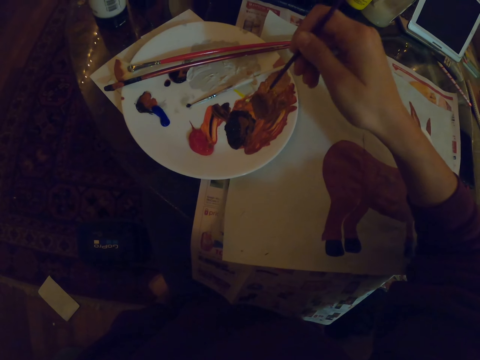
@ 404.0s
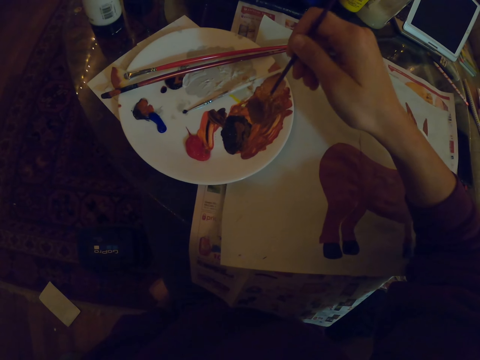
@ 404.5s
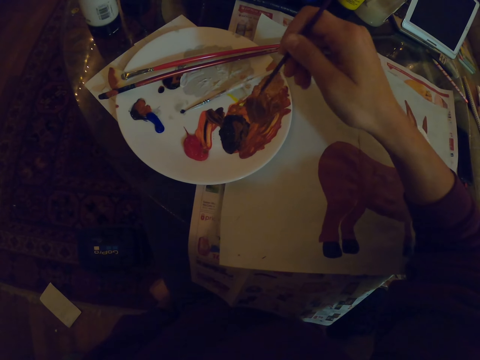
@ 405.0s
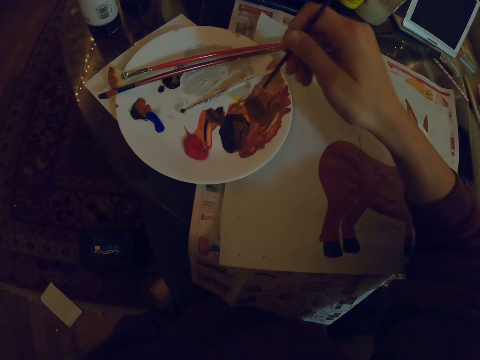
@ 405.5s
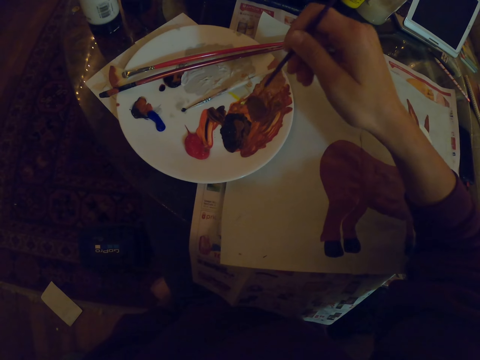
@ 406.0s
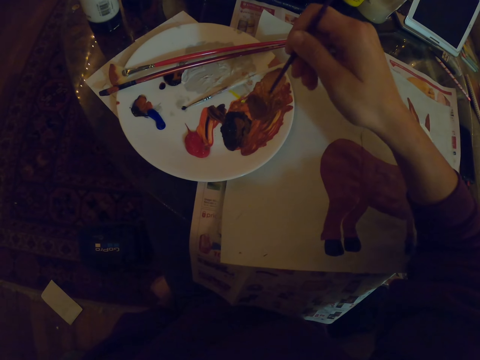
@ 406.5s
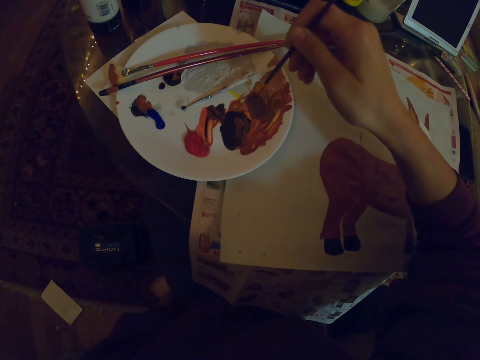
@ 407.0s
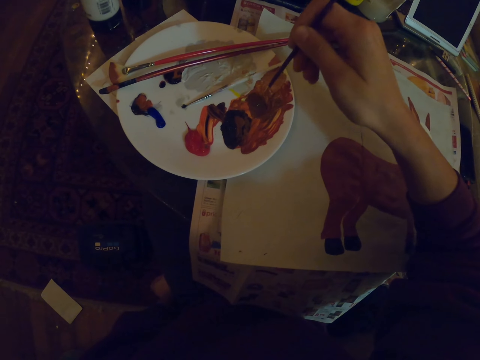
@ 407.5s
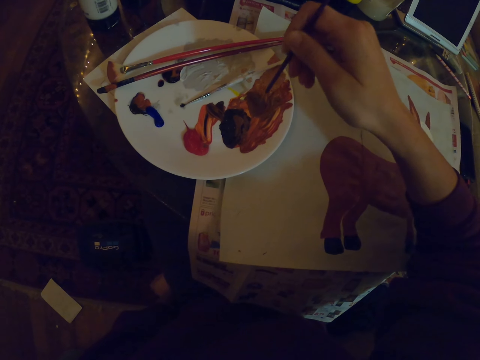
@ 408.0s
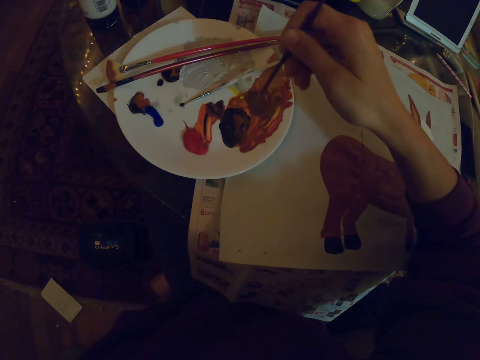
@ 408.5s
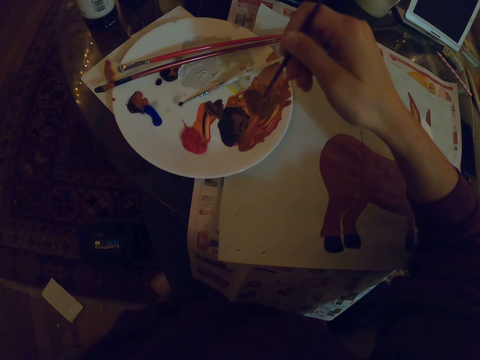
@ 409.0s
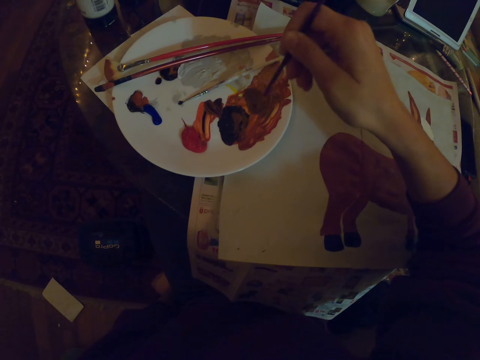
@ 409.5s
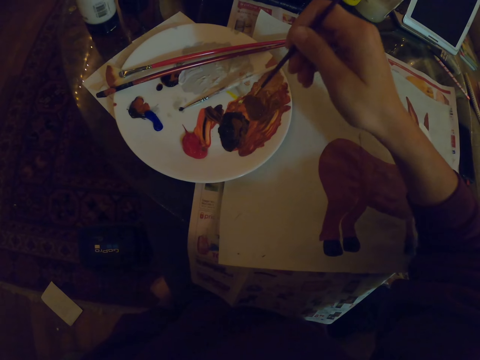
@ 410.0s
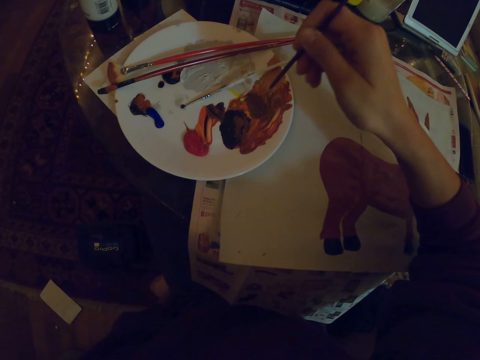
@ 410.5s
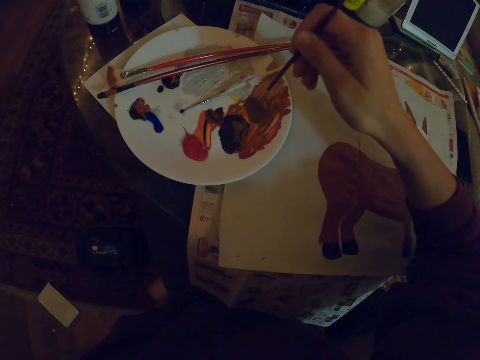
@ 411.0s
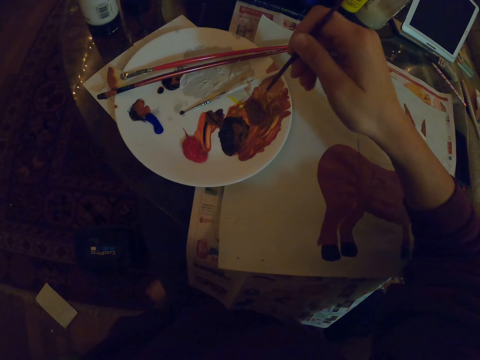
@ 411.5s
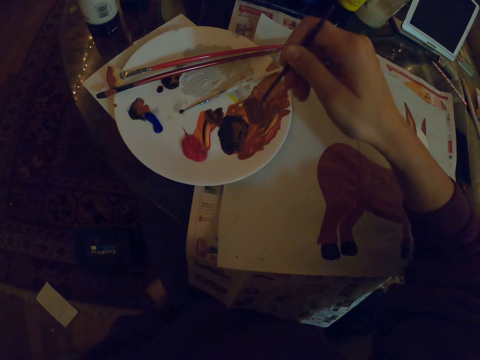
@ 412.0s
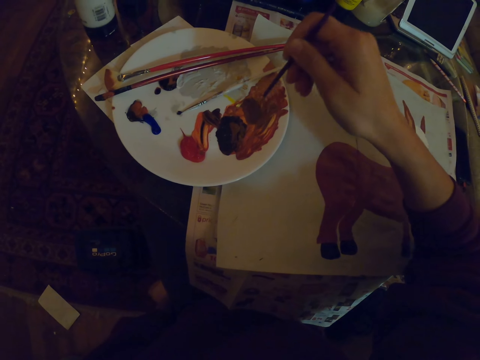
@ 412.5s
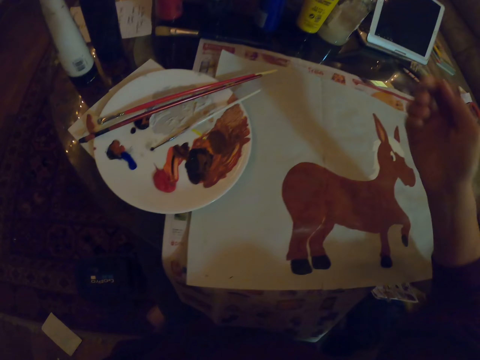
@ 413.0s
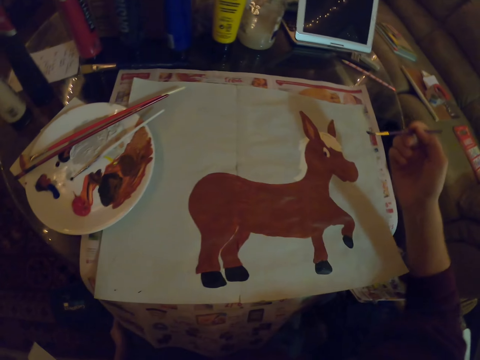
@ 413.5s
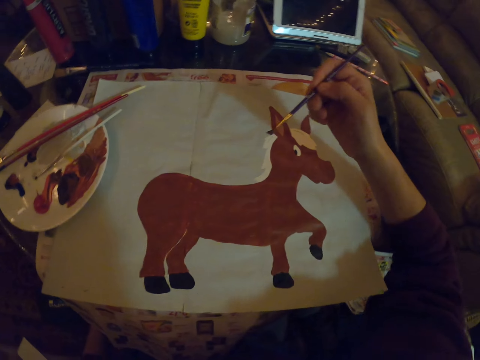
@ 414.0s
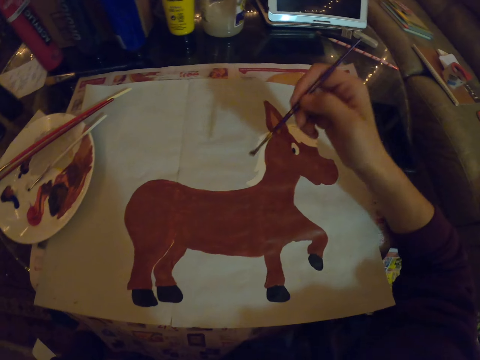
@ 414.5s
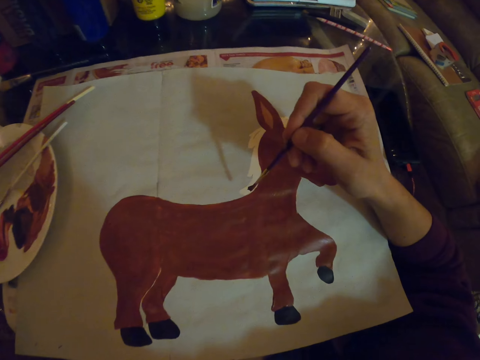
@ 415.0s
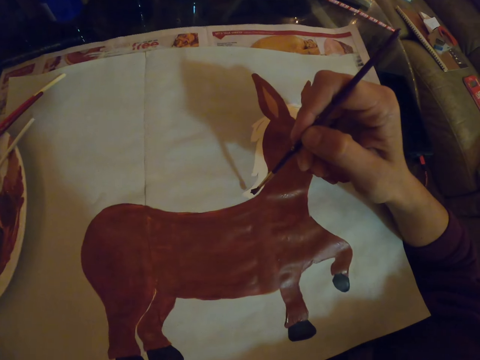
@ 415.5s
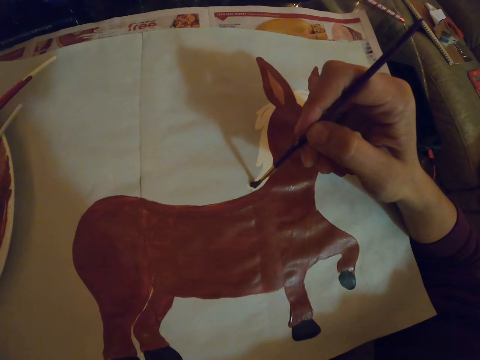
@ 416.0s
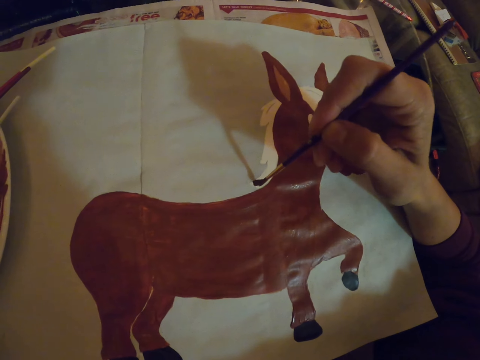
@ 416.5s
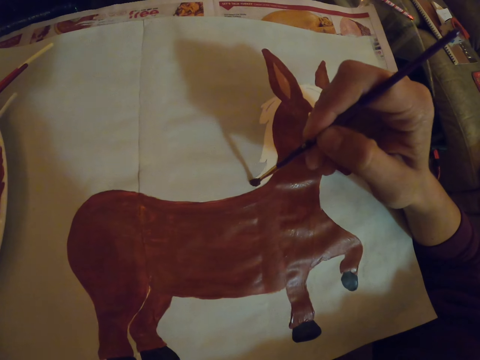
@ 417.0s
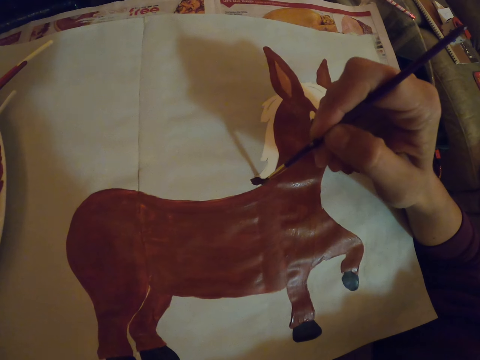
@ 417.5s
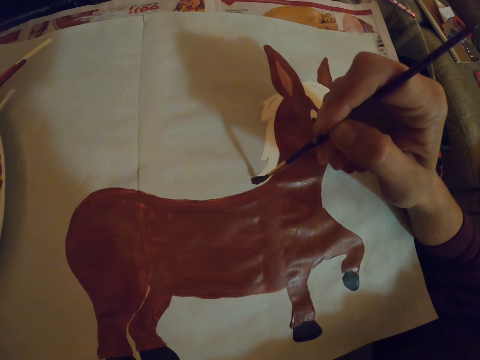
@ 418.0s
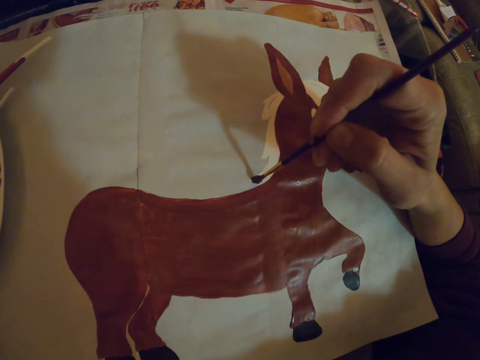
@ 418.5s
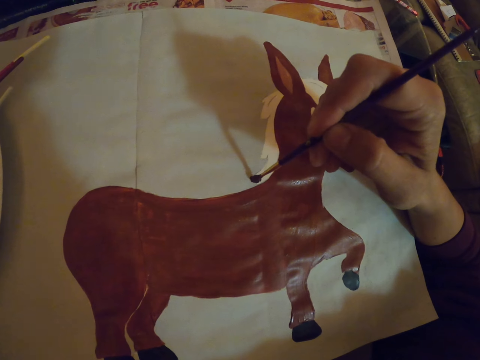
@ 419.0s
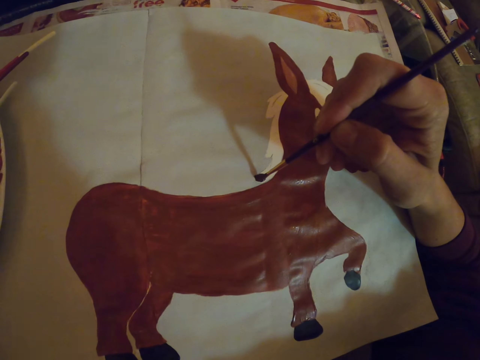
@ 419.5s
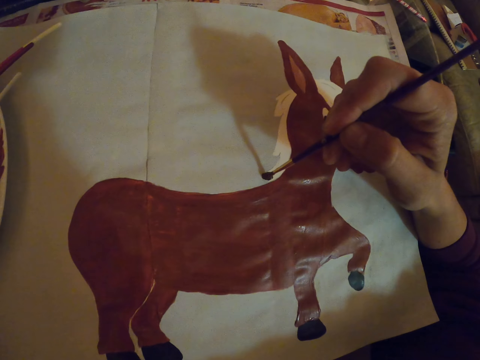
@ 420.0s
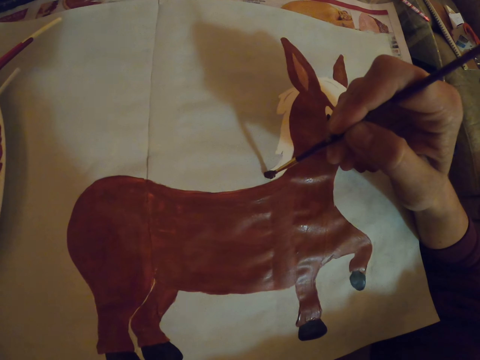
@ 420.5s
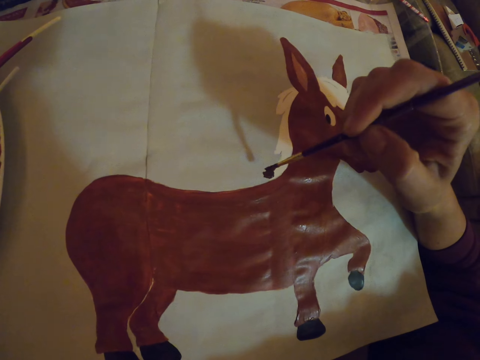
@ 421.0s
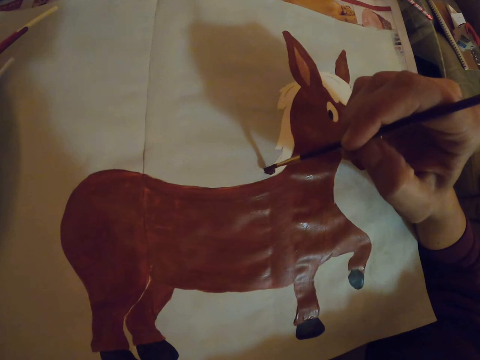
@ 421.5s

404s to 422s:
The camera wearer paints a drawing with a paint brush.

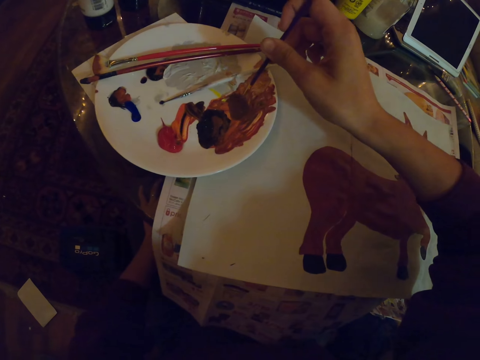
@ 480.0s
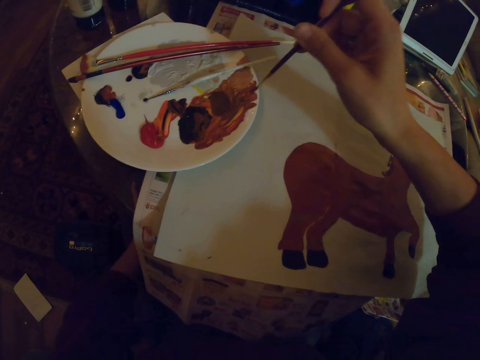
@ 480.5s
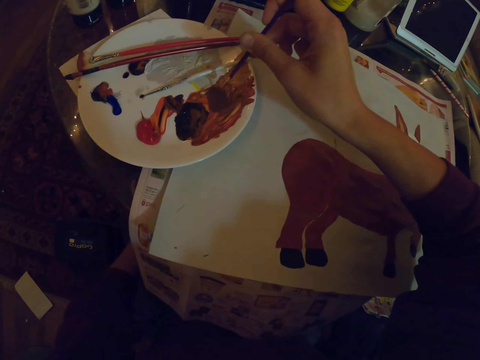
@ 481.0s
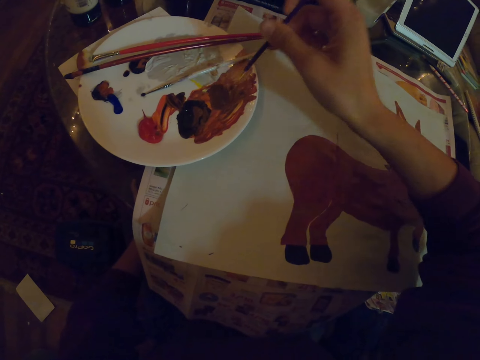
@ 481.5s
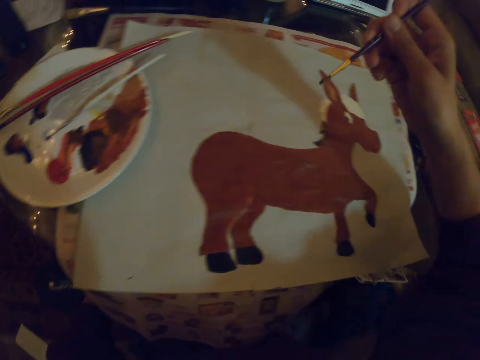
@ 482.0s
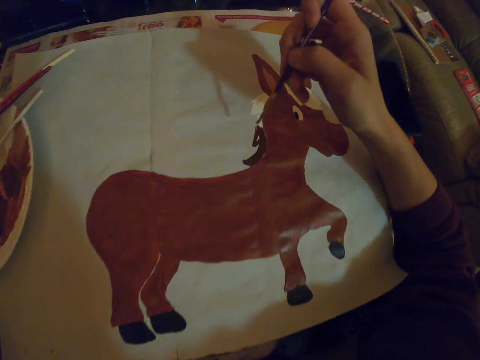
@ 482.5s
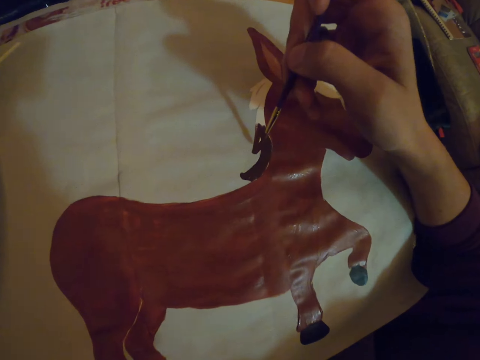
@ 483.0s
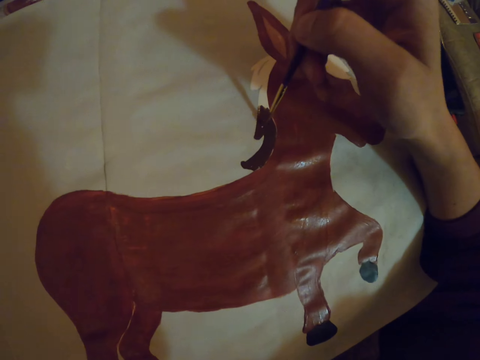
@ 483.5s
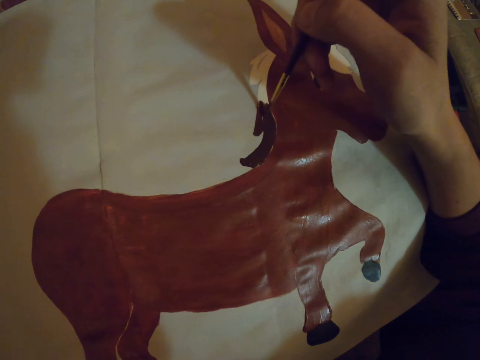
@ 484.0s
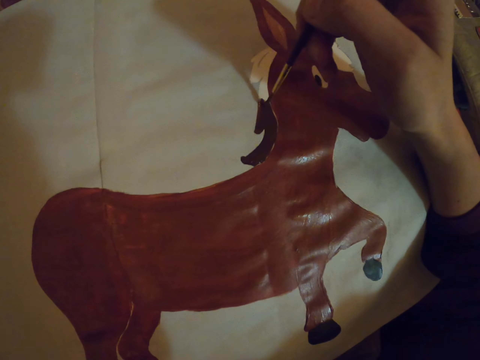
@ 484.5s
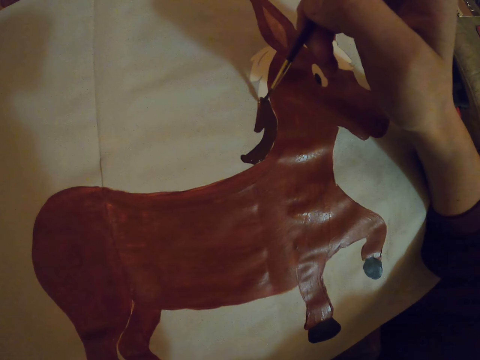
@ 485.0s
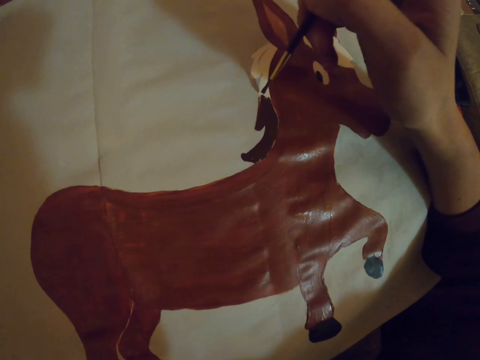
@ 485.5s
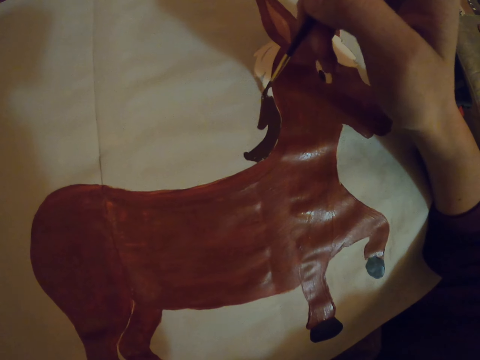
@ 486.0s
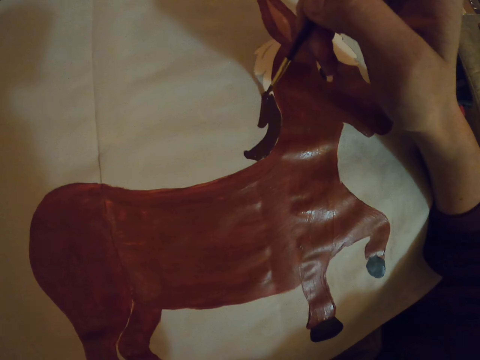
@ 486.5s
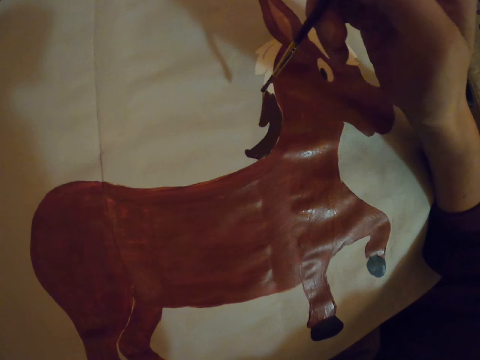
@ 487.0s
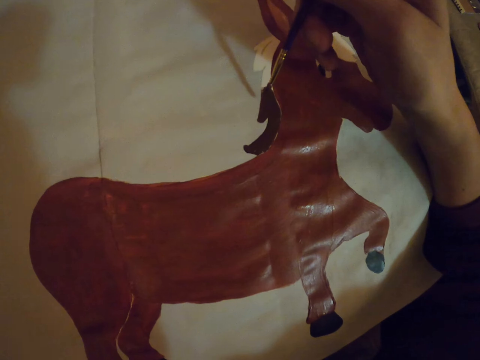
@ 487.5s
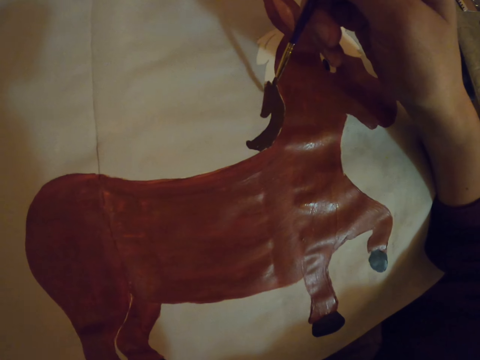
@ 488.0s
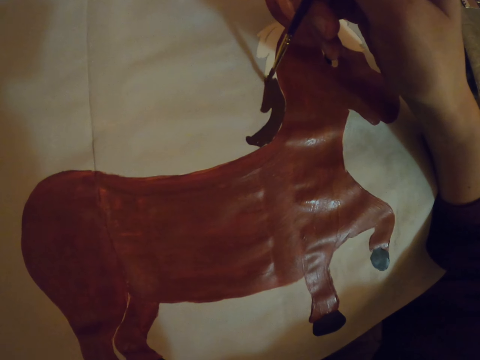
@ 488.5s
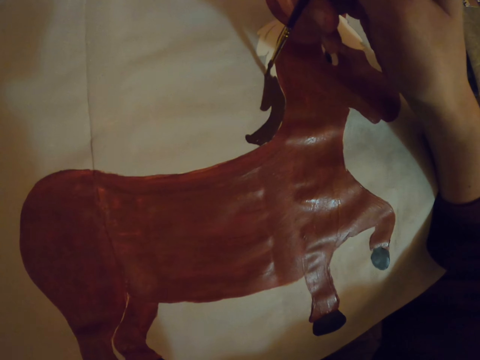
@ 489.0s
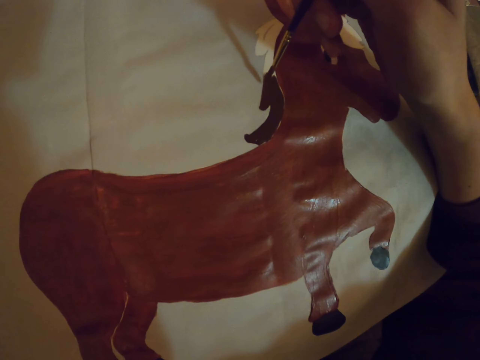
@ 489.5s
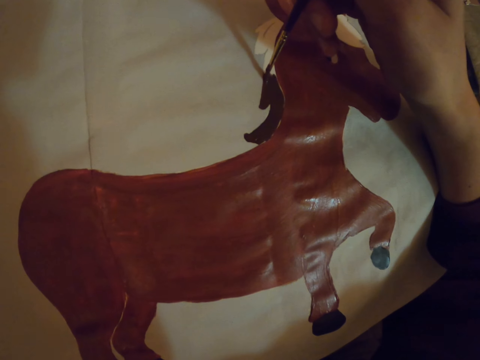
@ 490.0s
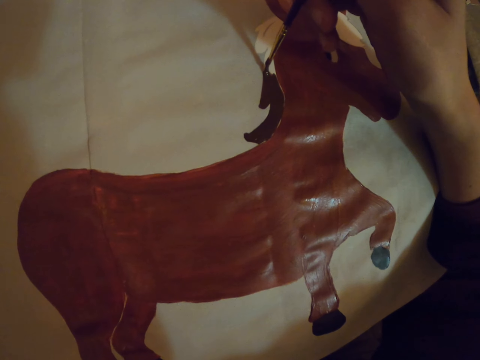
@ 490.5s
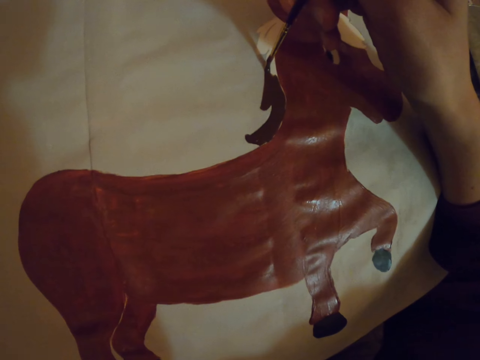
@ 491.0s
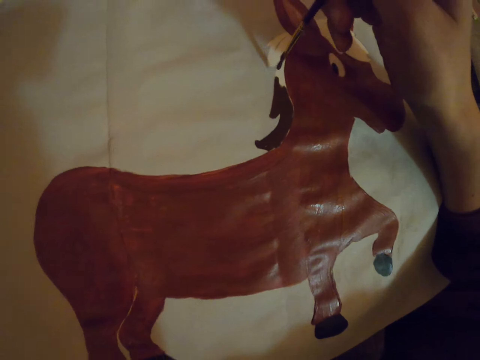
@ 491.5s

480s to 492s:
The camera wearer takes the paint in the plate. They paint the drawing with a paint brush.
